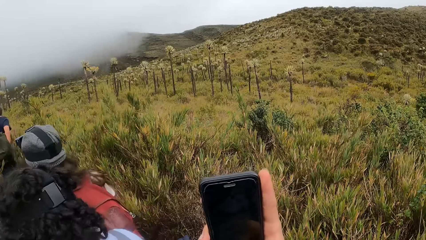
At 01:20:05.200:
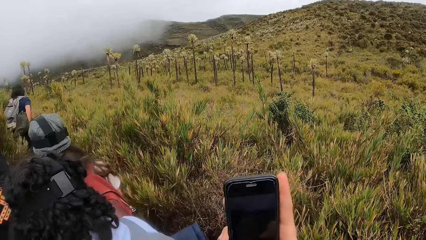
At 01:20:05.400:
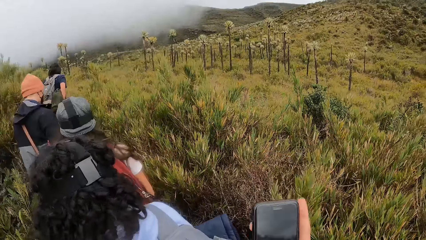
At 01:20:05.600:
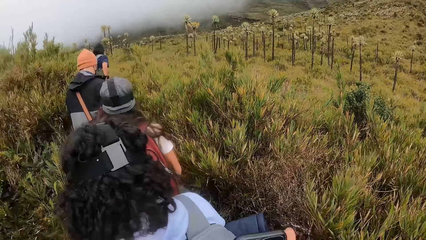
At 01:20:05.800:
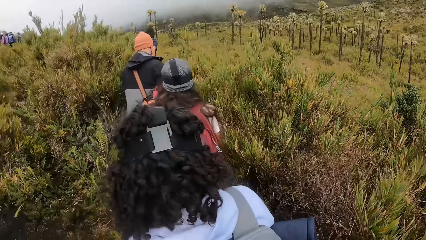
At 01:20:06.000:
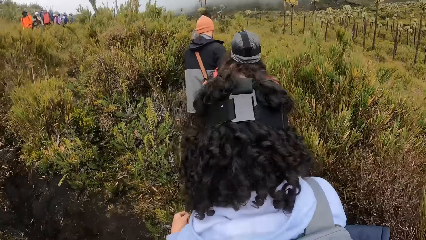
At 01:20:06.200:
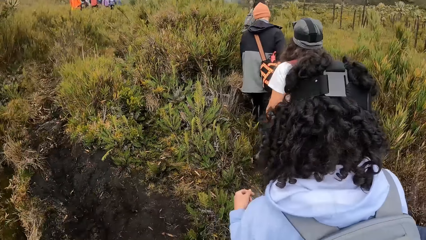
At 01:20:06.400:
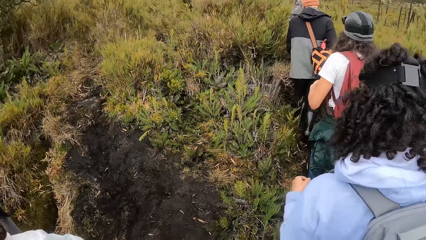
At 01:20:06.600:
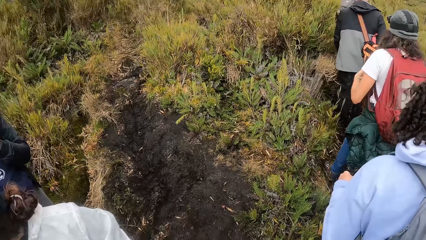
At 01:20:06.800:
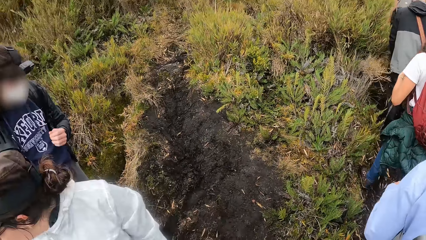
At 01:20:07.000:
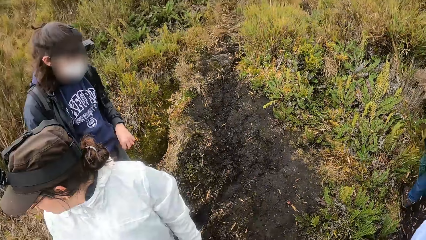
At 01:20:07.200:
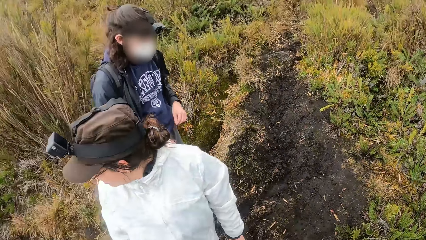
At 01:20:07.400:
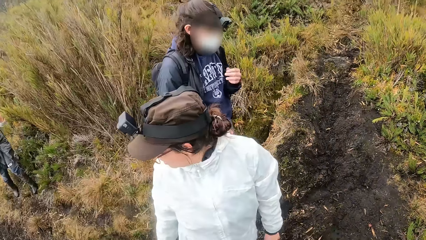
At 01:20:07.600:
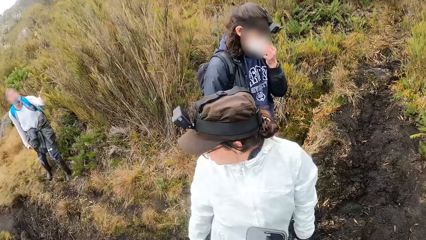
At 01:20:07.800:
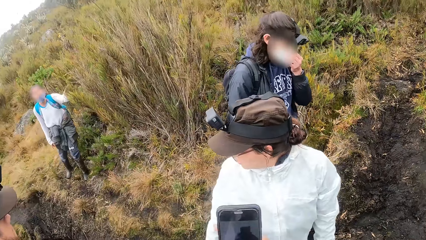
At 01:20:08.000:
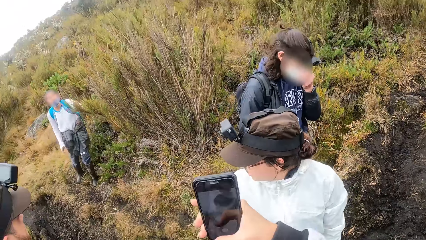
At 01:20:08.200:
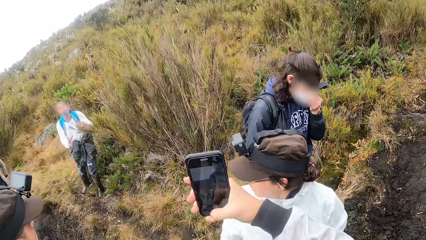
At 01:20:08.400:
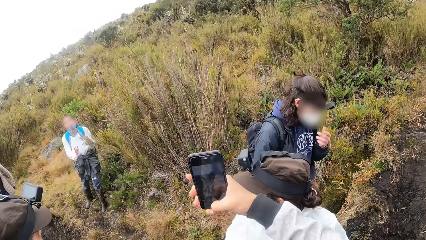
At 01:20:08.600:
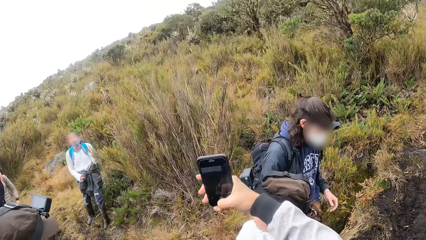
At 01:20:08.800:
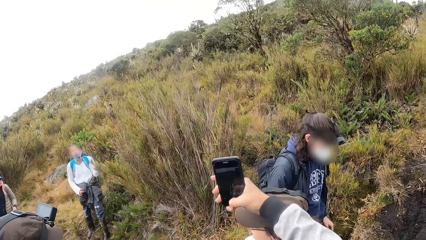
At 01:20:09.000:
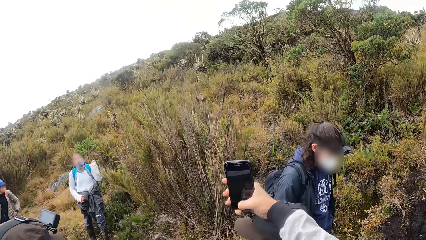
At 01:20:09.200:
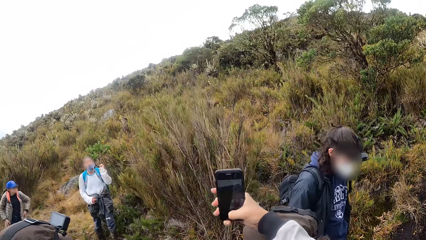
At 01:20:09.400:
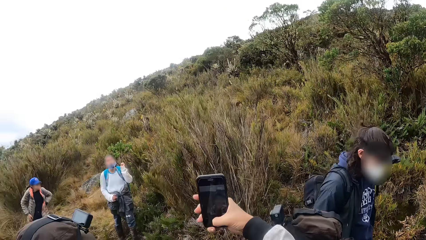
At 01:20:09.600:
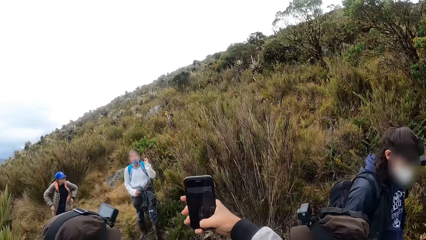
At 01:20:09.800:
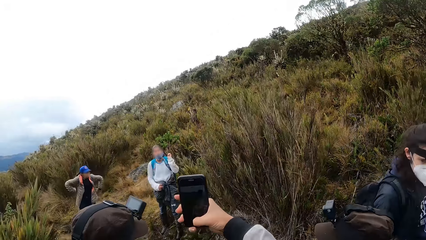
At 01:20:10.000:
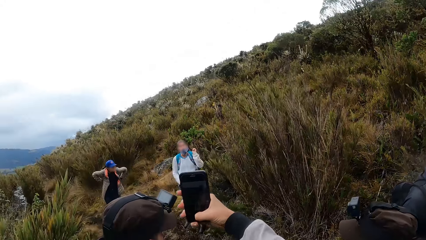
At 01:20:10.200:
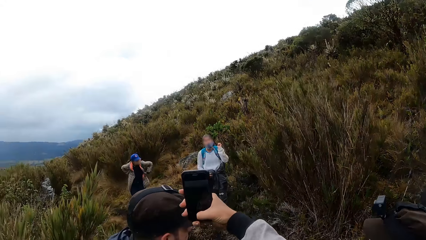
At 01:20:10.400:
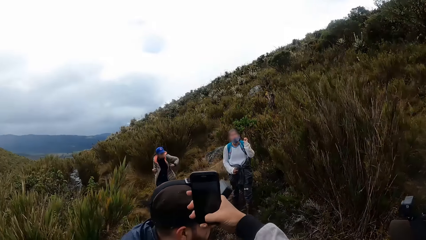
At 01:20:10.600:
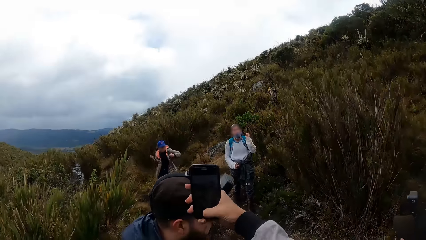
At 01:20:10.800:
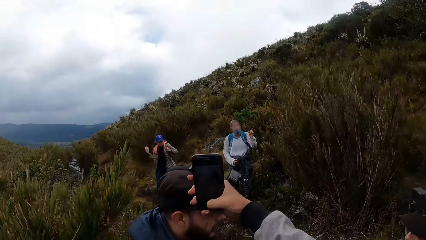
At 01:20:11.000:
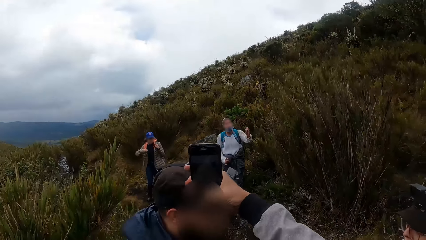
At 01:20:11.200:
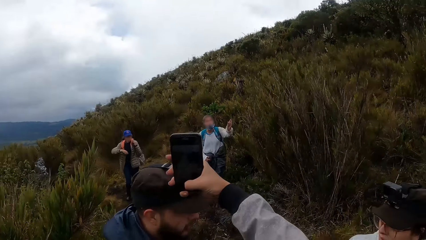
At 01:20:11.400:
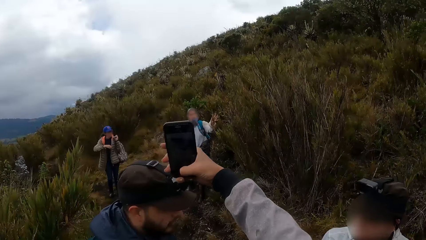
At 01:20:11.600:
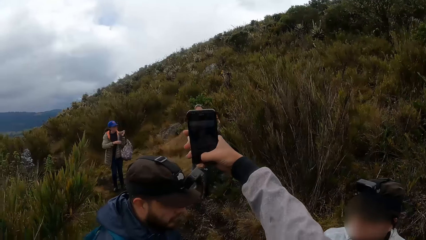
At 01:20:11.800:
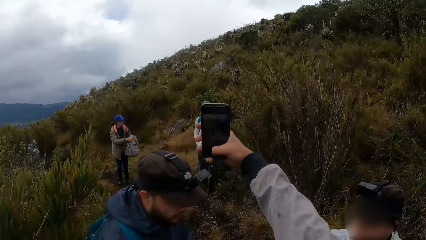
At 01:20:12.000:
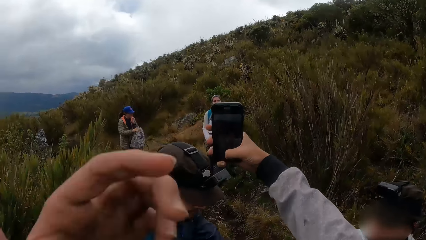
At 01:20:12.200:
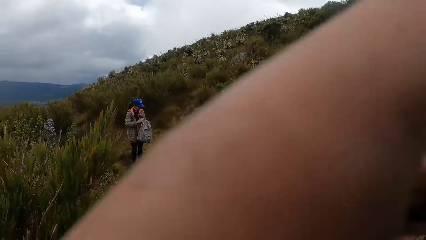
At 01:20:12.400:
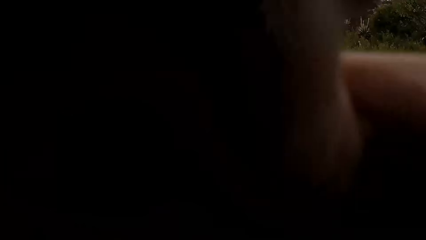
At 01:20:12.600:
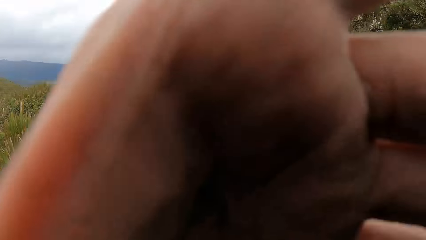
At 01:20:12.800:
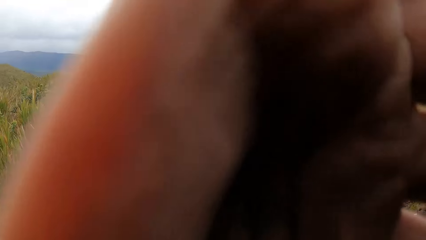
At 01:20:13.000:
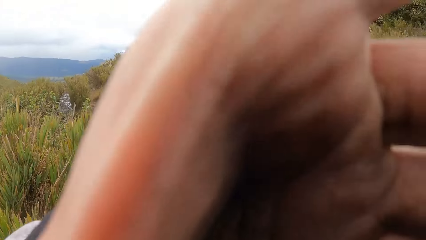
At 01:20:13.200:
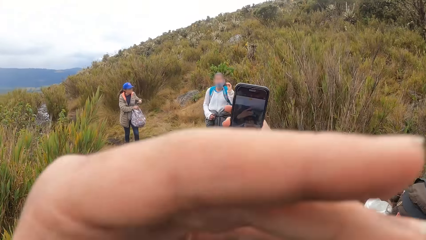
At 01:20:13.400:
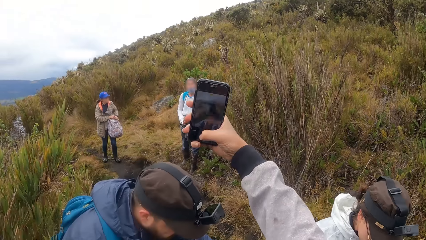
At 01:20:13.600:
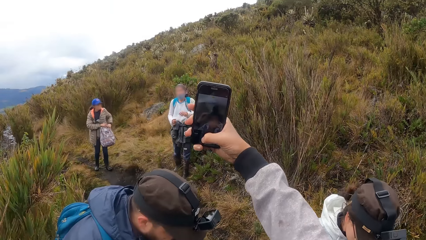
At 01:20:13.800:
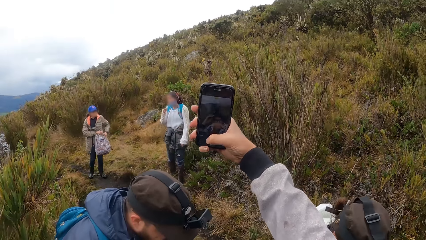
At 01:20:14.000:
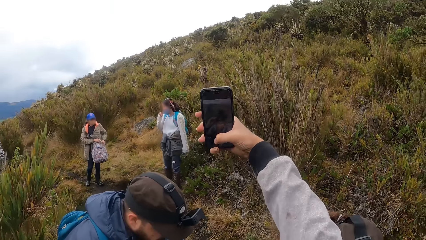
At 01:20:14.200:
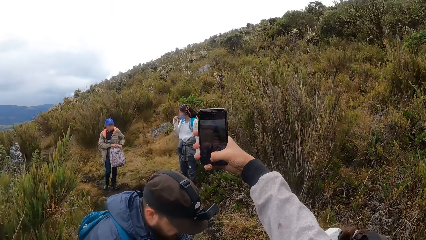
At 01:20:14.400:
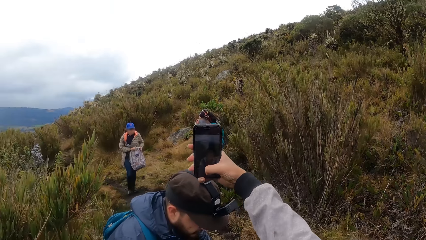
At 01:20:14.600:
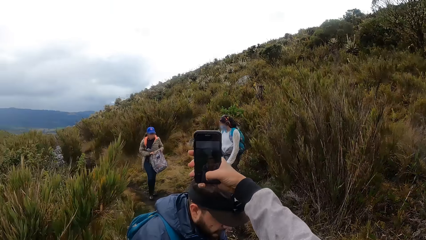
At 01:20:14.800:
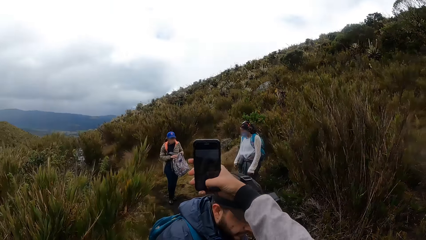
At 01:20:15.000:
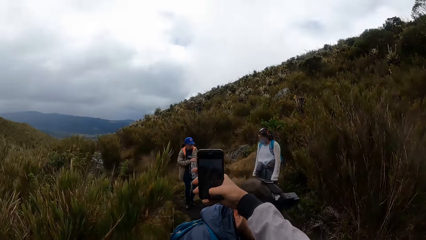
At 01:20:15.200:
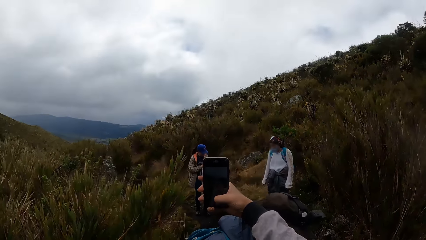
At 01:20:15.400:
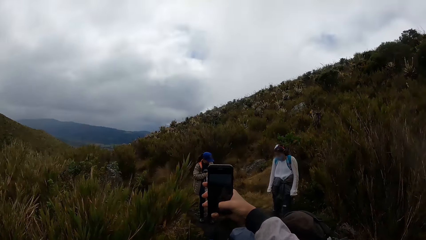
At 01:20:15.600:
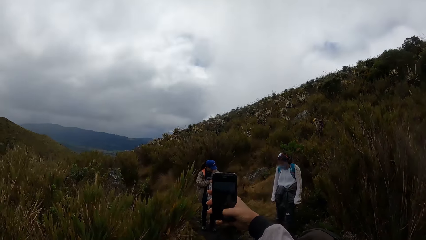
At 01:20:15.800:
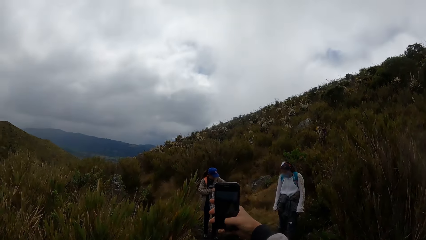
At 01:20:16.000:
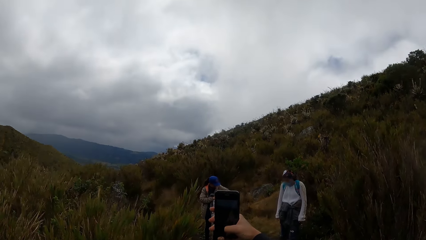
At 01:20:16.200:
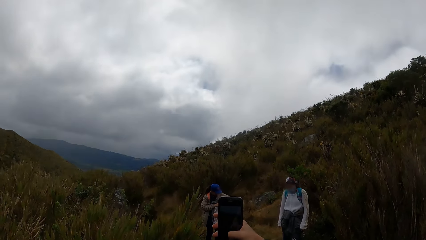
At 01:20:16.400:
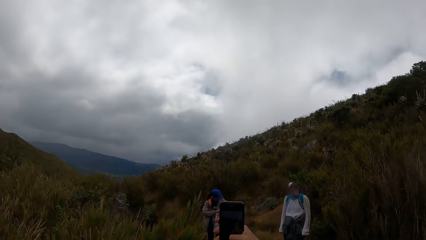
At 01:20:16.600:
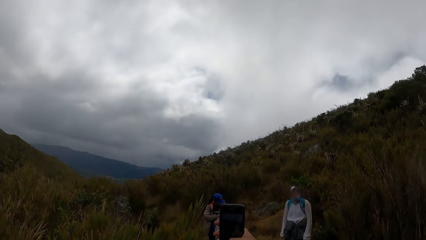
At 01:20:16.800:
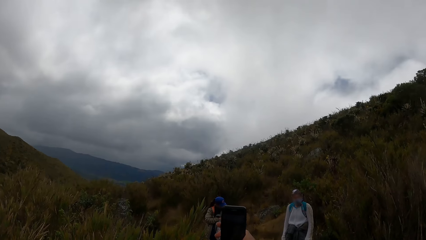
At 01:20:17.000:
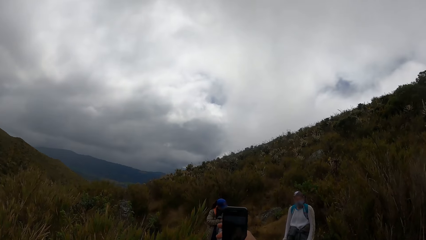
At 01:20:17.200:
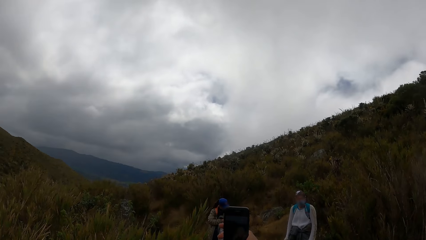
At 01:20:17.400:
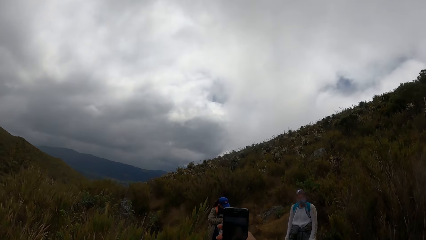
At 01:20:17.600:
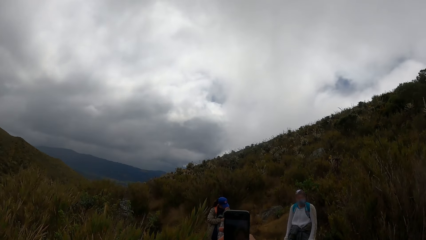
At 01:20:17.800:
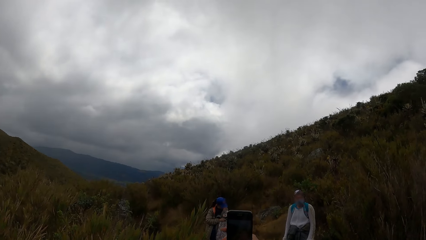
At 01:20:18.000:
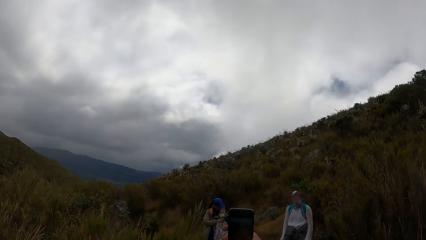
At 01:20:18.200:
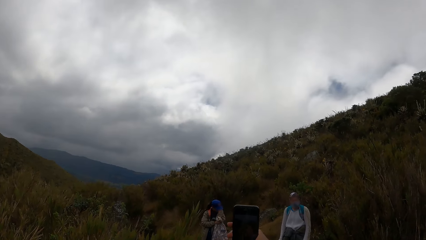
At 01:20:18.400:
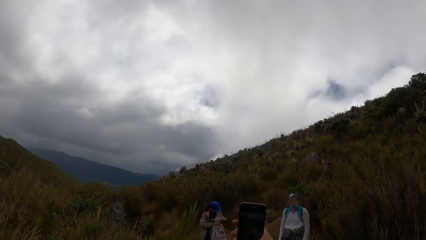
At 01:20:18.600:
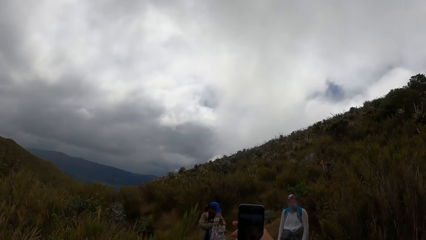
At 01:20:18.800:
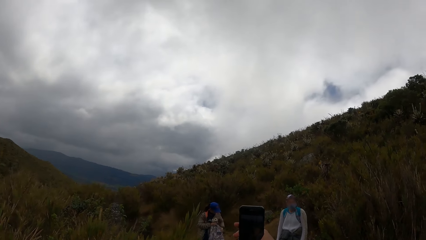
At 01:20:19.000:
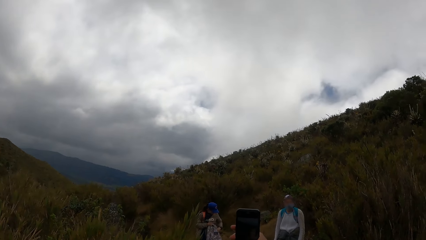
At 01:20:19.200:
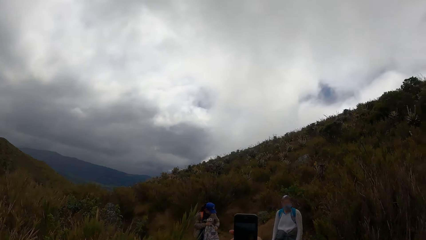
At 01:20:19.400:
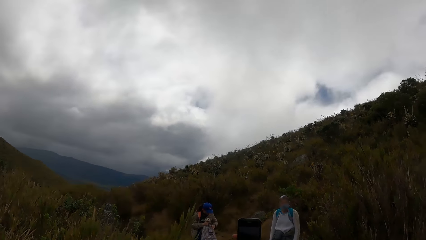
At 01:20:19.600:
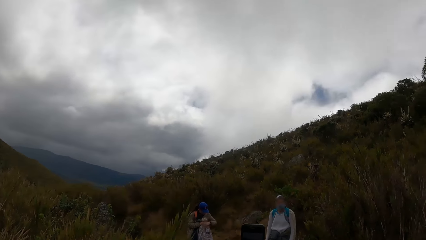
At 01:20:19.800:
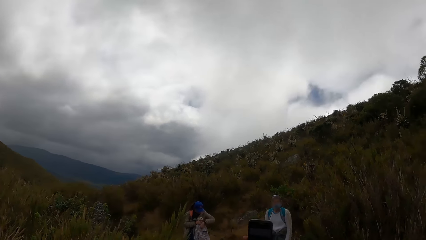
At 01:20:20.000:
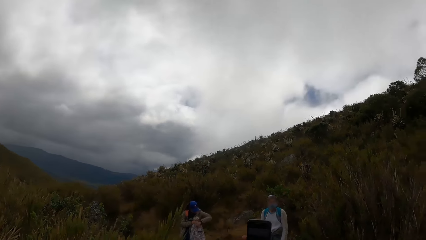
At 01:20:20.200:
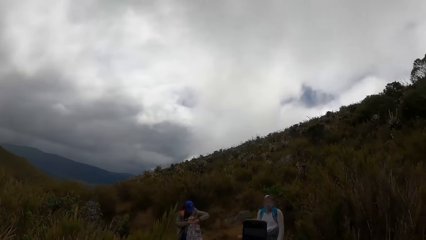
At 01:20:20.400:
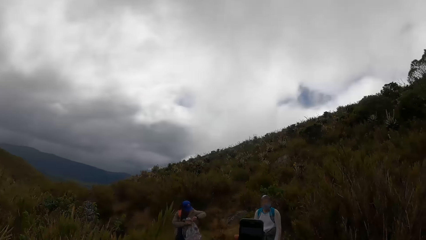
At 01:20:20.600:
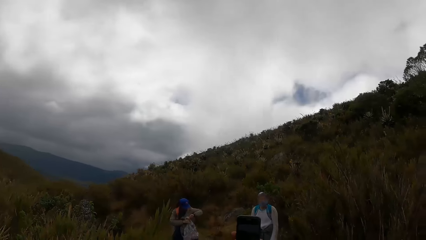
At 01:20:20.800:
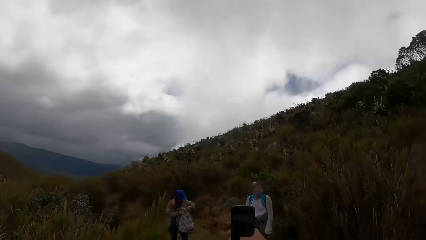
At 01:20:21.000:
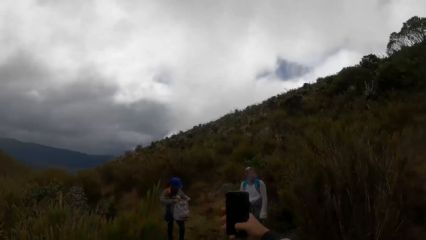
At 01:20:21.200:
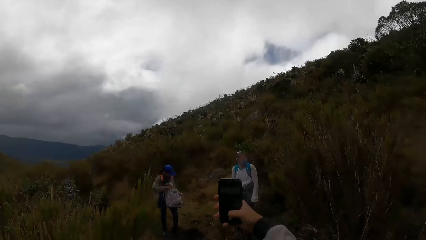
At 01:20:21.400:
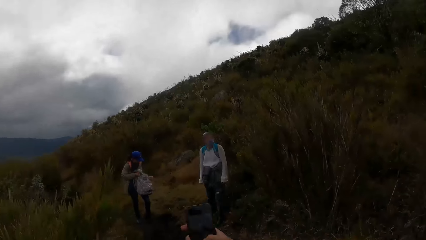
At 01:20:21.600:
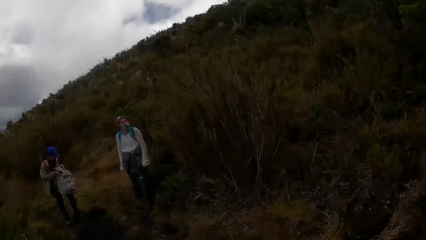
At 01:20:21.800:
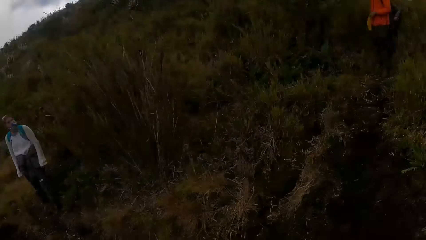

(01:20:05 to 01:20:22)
The camera wearer lowers her right hand. A woman adjusts the face mask on her face with her left hand. The camera wearer takes pictures with the phone in her right hand. She uses the phone. She adjusts the camera on her head with her left hand. She lifts the hand. She lifts the phone. She takes the picture.
